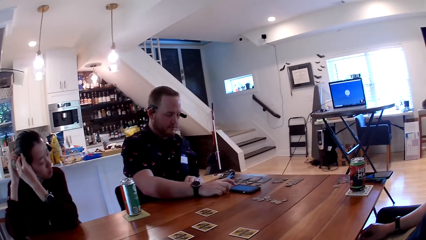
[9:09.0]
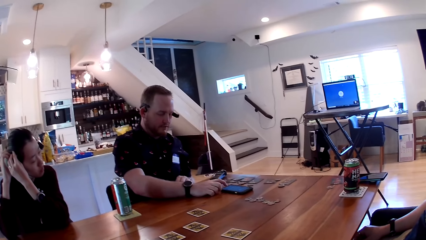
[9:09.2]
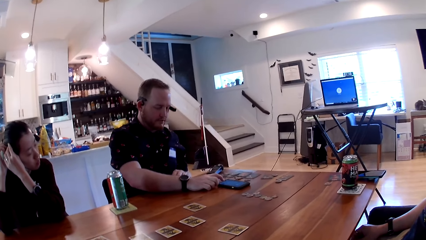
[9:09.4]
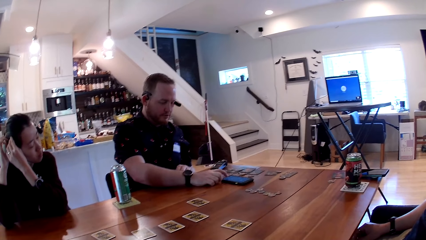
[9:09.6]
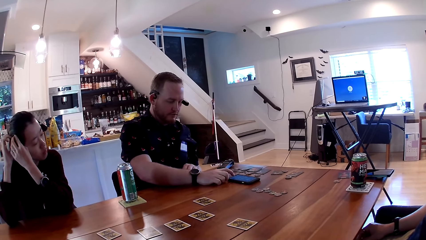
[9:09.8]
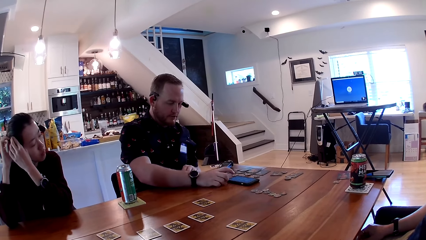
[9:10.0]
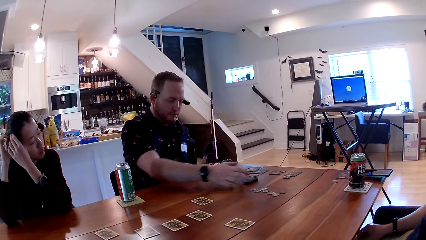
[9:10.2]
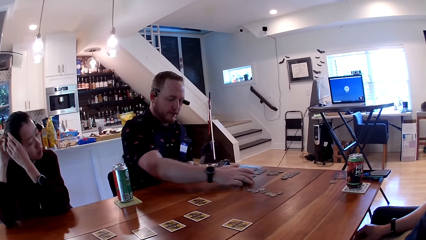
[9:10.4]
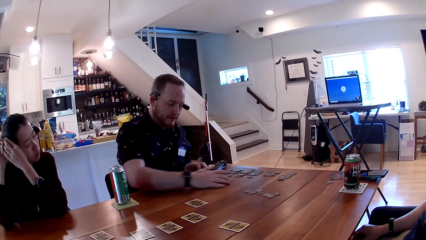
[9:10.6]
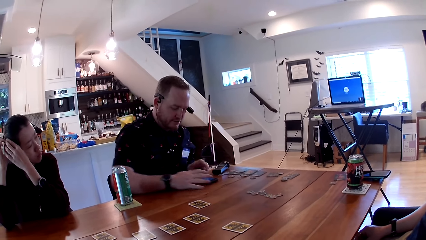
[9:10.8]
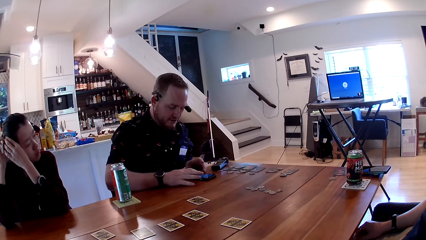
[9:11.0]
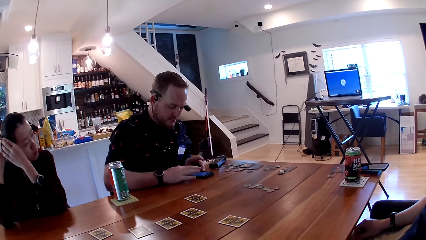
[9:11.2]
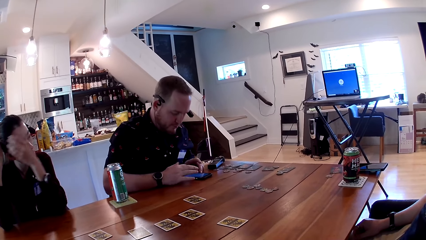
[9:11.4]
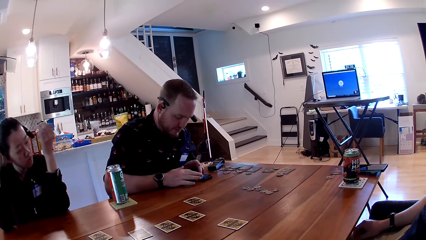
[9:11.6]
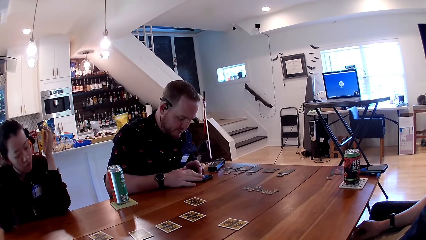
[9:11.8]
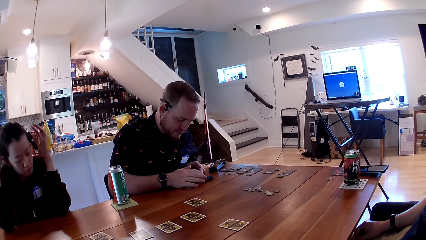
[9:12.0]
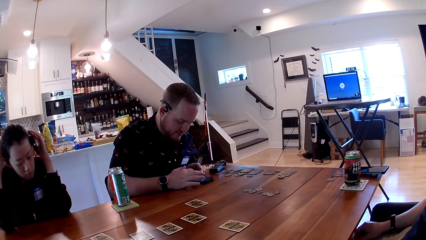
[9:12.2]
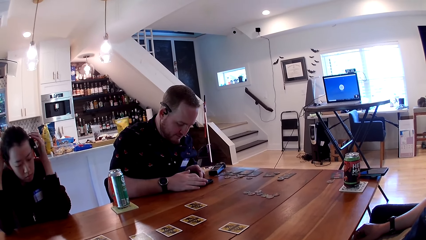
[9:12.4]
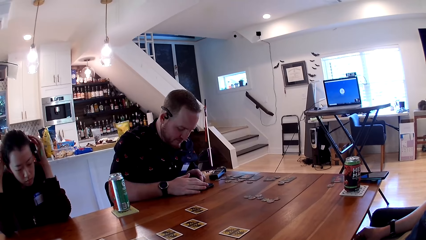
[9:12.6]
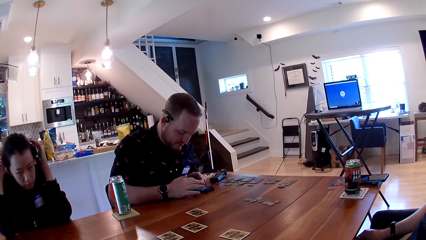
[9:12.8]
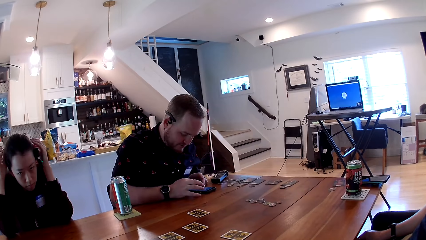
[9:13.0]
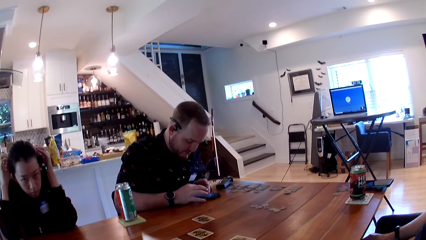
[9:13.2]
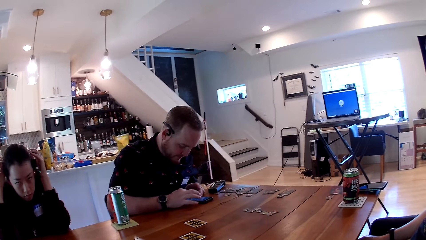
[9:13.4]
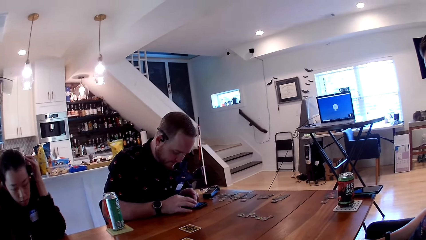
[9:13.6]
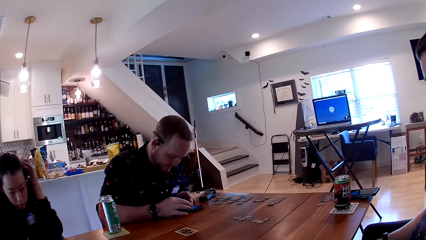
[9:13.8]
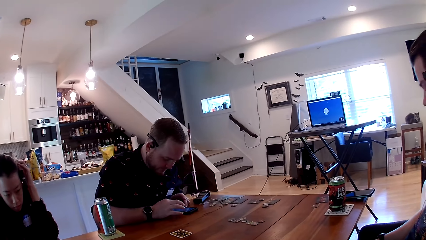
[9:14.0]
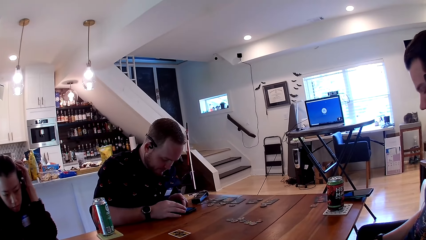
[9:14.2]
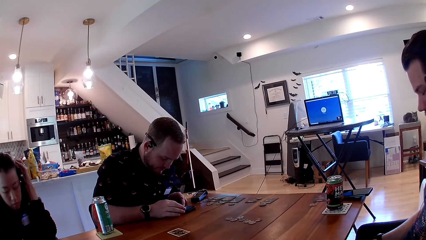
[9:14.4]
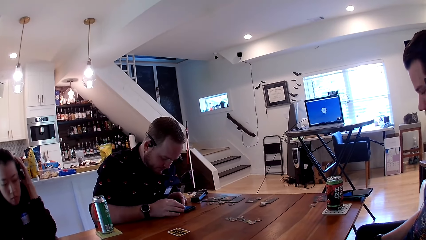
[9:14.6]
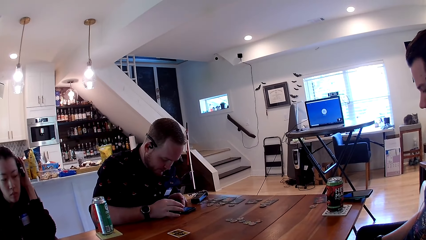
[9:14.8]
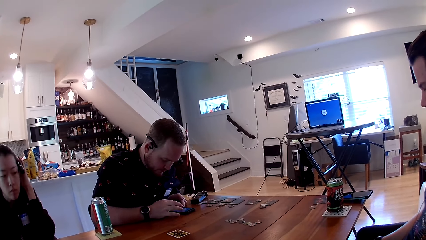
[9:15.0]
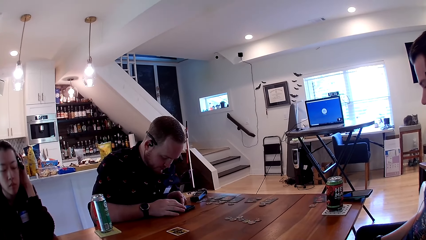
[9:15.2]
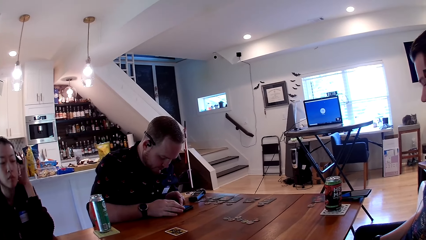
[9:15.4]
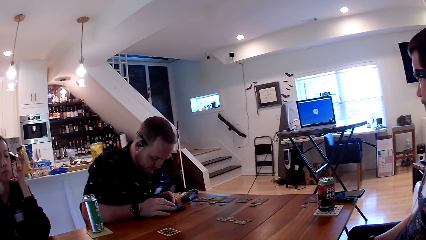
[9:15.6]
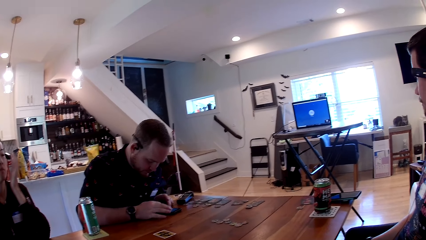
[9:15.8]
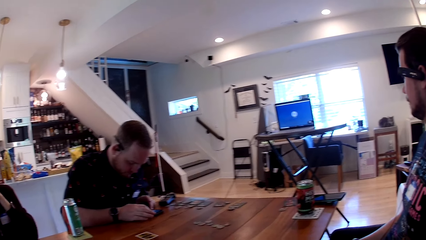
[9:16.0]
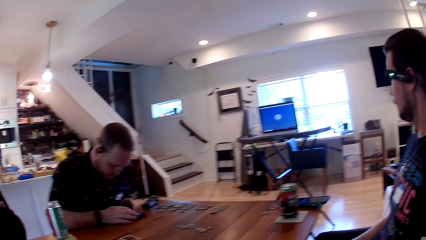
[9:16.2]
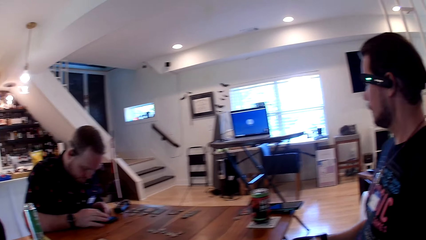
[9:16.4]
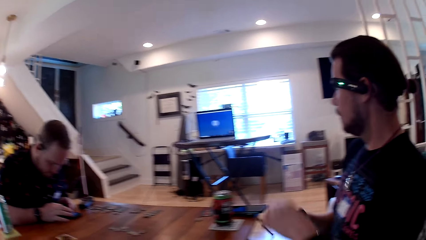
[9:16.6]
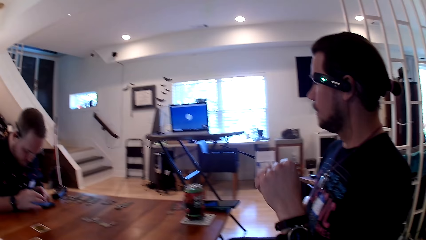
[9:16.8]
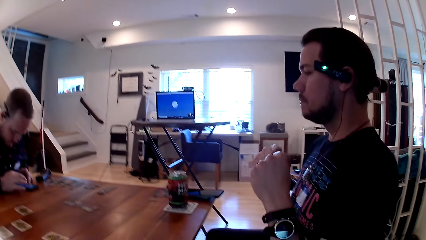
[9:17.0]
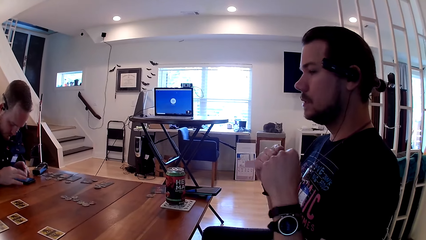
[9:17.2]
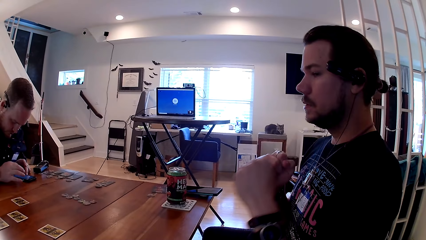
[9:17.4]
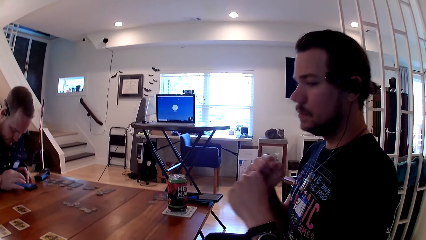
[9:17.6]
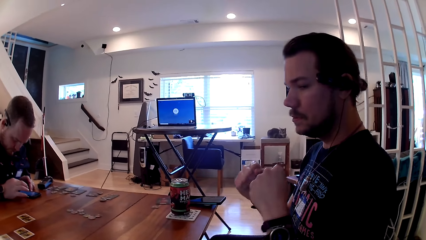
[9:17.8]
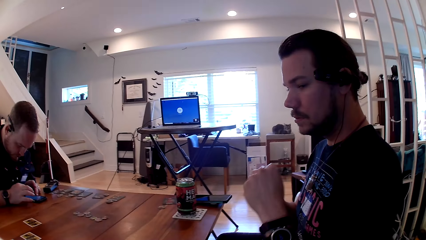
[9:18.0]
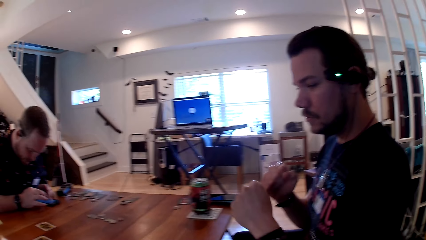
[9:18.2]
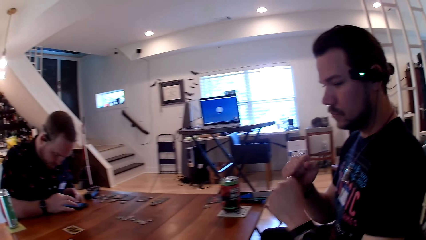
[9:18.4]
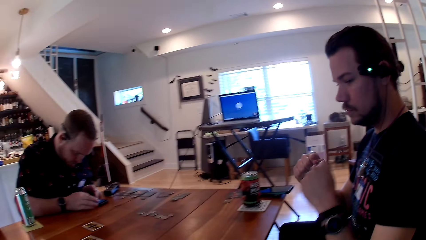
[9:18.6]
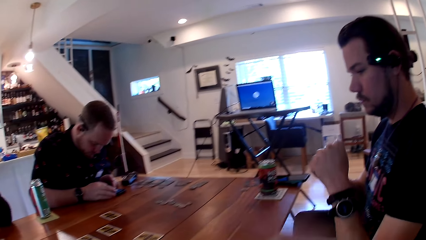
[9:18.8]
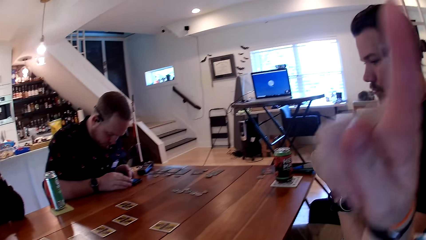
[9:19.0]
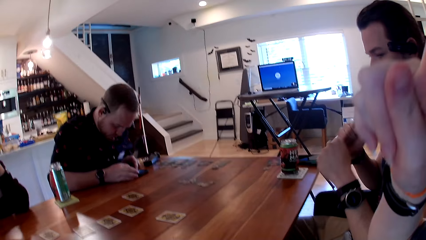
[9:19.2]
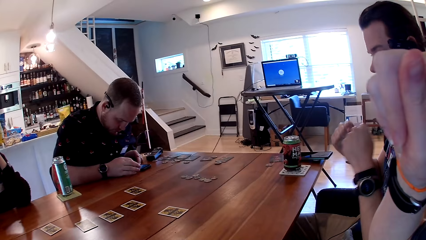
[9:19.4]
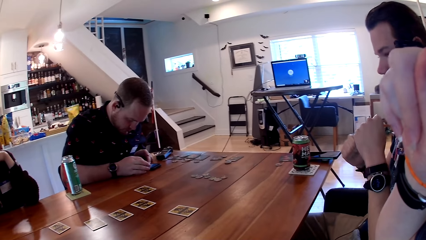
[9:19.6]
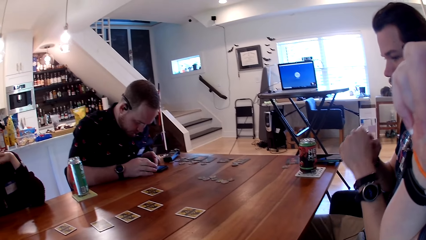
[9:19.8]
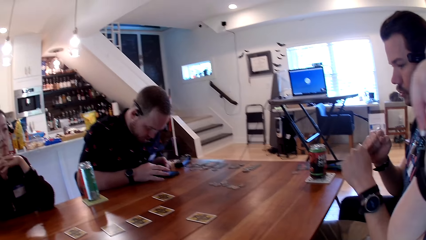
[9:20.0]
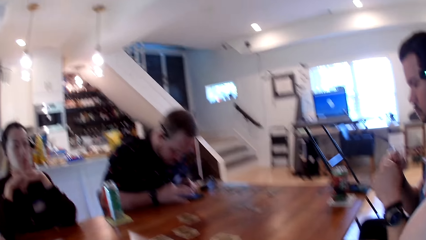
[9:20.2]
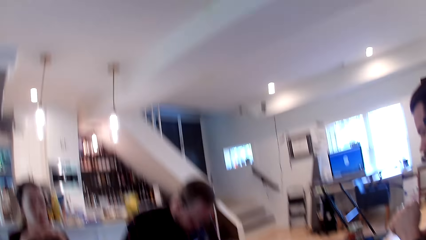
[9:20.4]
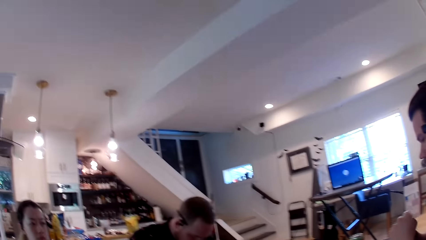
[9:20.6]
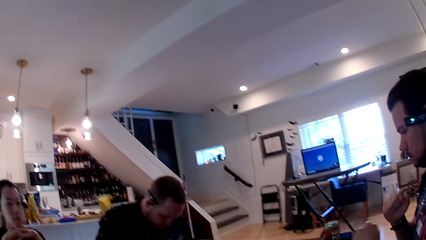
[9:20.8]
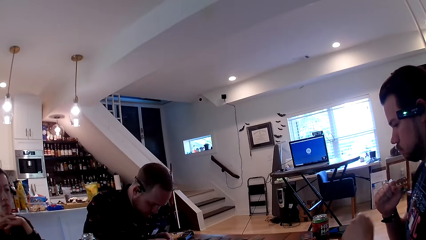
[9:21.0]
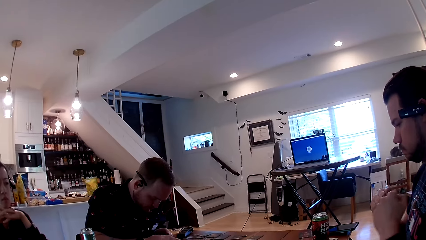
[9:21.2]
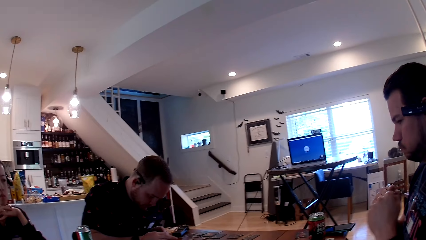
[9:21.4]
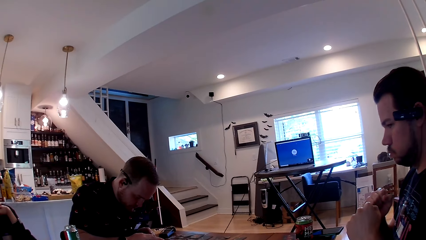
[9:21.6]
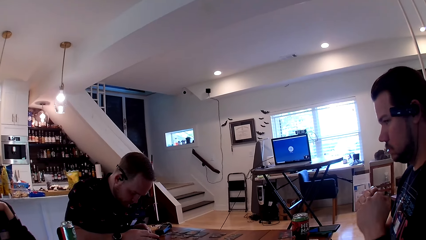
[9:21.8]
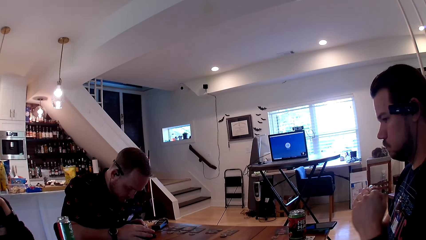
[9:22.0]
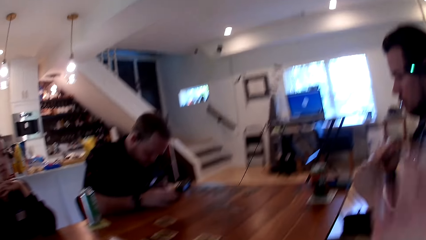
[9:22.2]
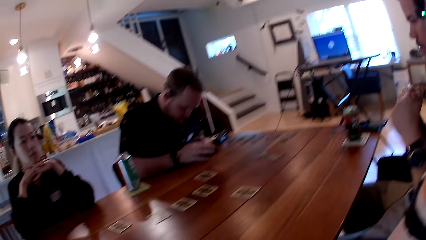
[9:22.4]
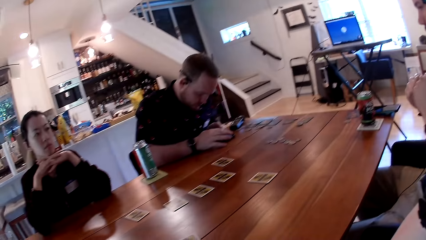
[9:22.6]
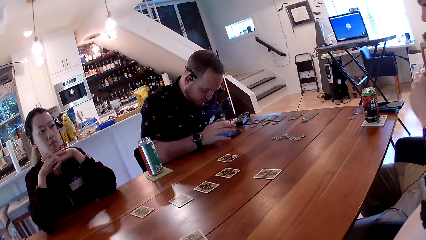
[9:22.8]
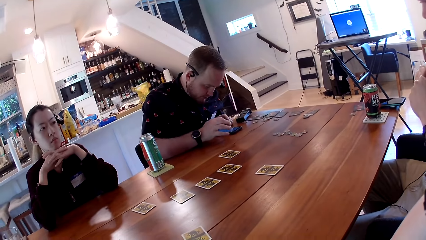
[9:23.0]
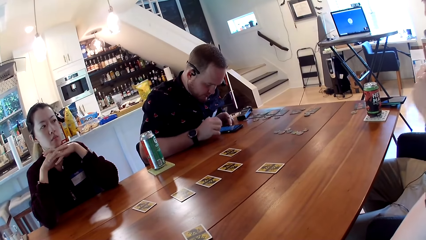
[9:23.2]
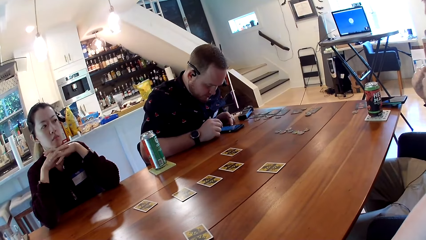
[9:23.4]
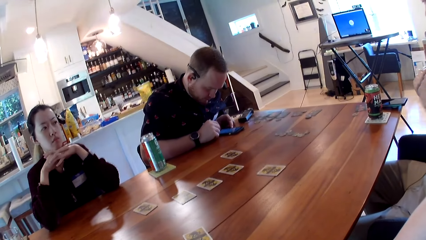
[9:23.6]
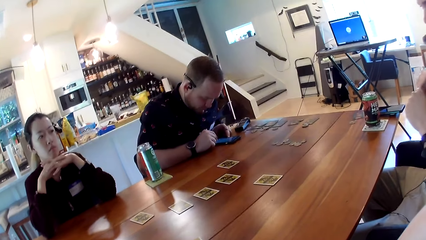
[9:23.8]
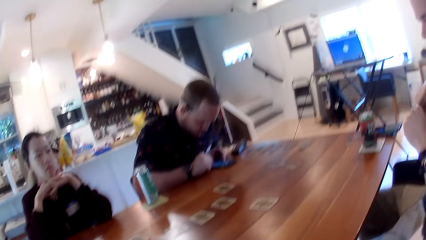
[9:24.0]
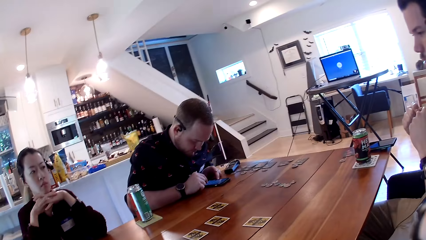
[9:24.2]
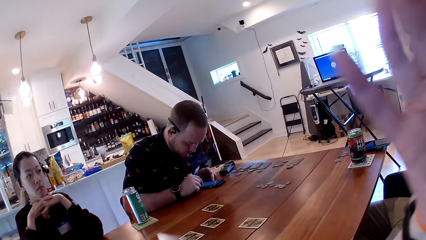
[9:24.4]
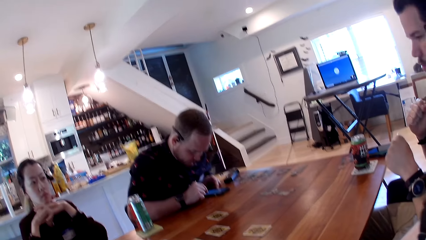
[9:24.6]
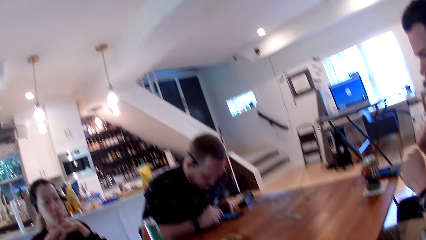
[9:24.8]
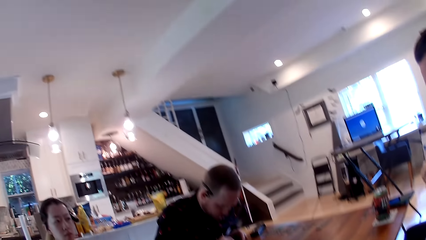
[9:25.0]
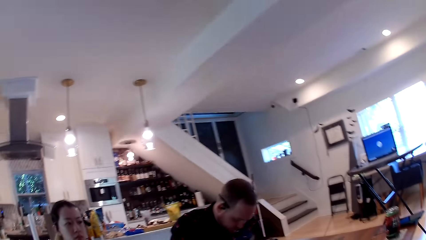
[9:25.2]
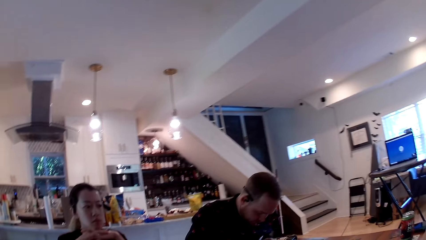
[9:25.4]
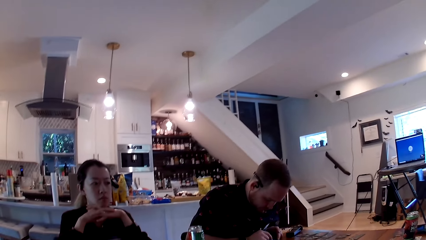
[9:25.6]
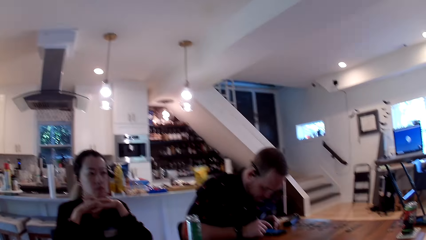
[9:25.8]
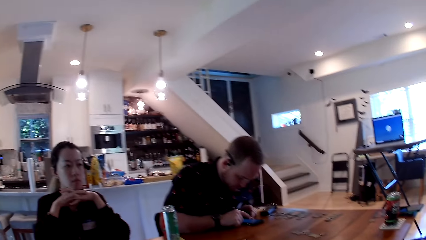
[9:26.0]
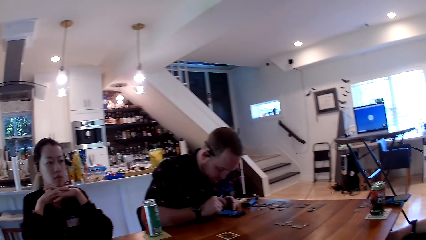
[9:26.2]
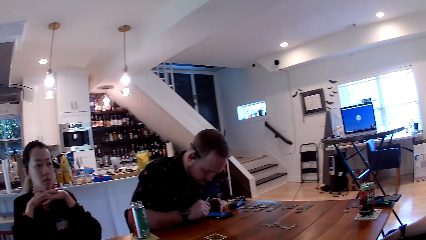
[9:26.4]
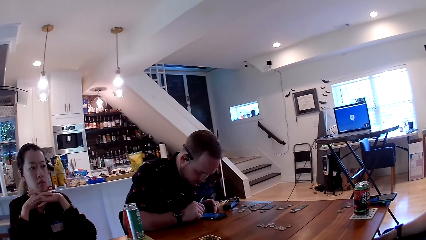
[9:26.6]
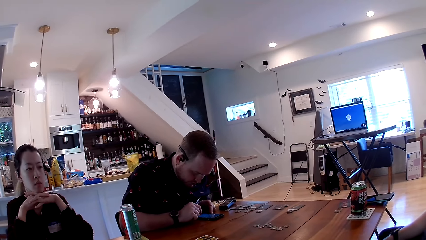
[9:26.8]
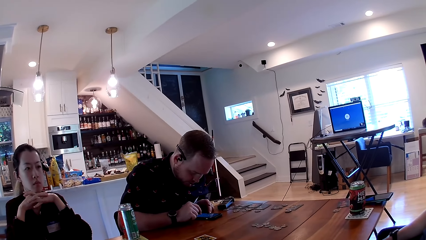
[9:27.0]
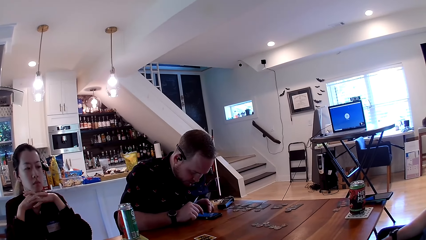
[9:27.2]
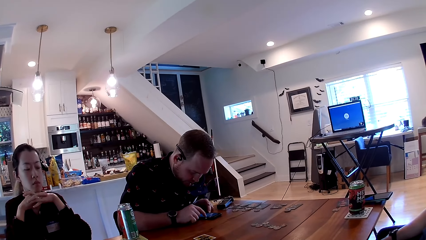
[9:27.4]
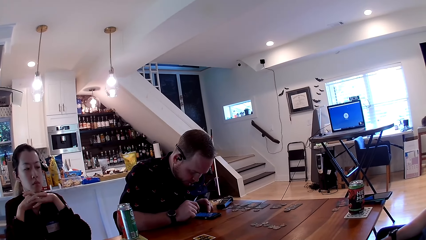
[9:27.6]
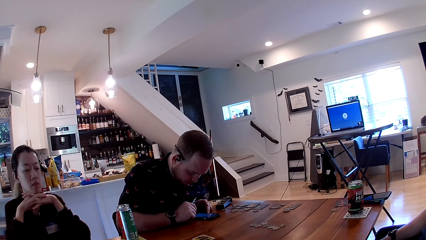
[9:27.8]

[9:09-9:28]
A man presses the phone on the table with his right hand. The man moves the phone on the table with his right hand. The man presses the phone on the table with his right hand. The camera wearer looks around. Another man dances to music. The camera wearer raises her right hand.
